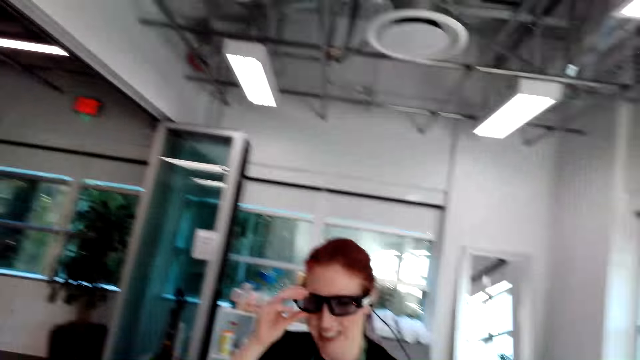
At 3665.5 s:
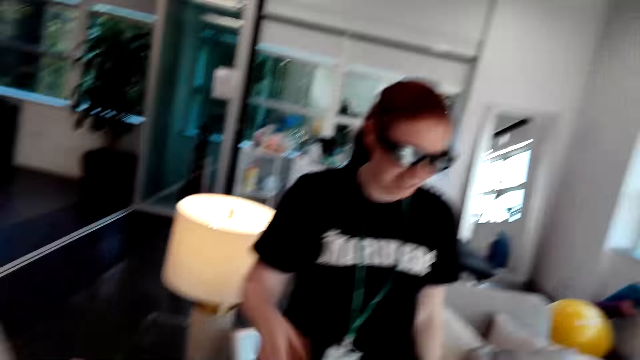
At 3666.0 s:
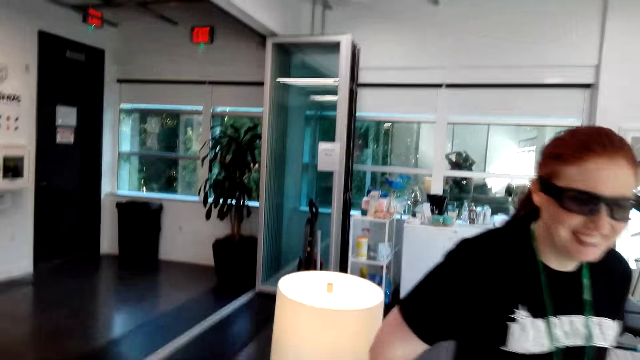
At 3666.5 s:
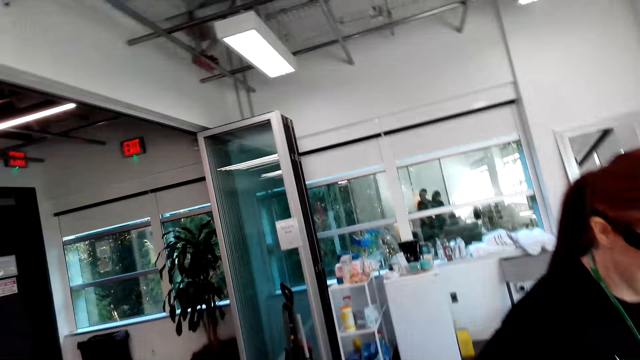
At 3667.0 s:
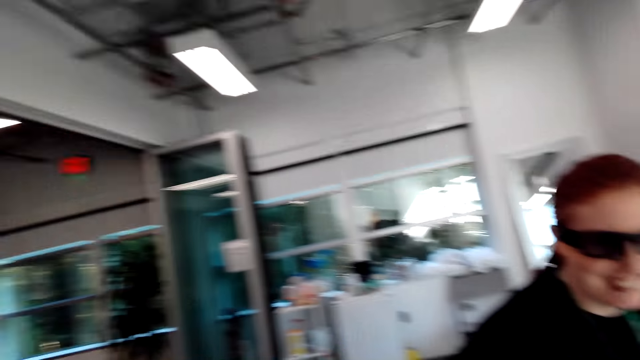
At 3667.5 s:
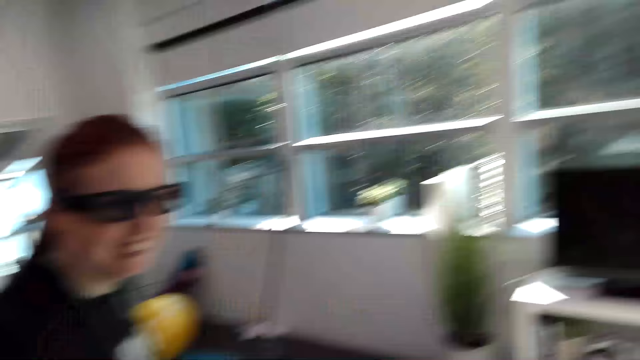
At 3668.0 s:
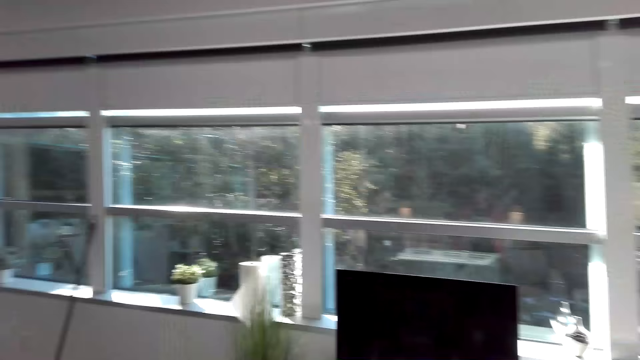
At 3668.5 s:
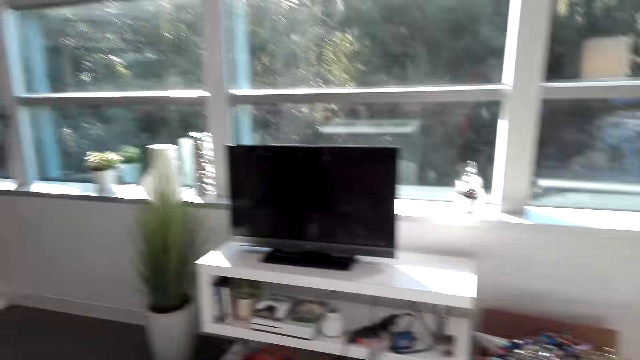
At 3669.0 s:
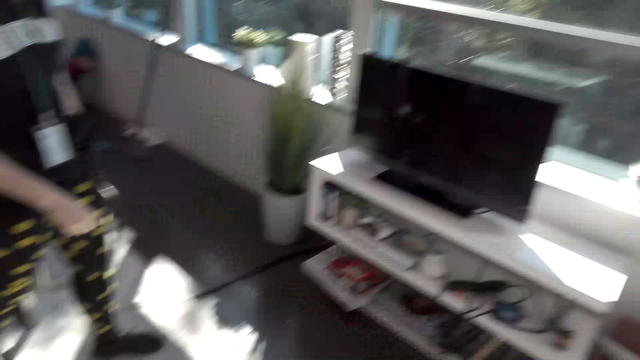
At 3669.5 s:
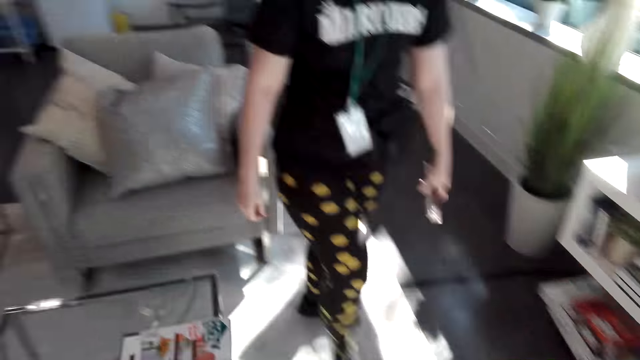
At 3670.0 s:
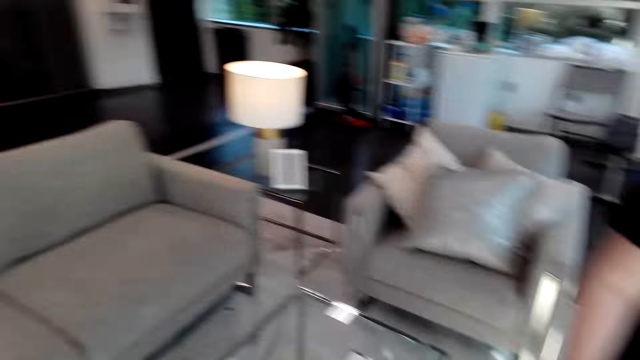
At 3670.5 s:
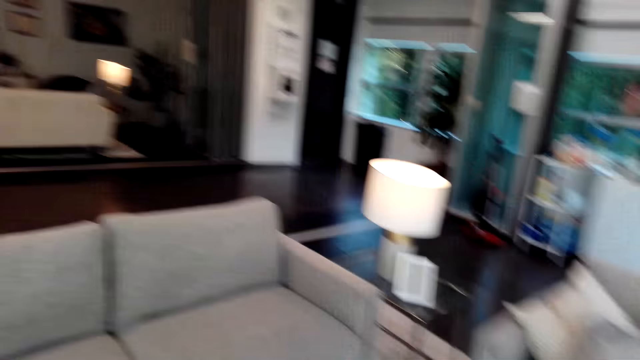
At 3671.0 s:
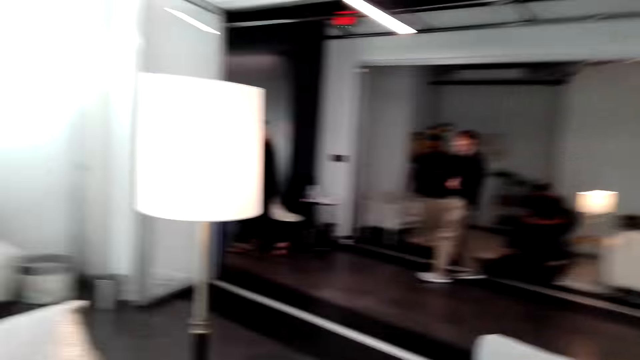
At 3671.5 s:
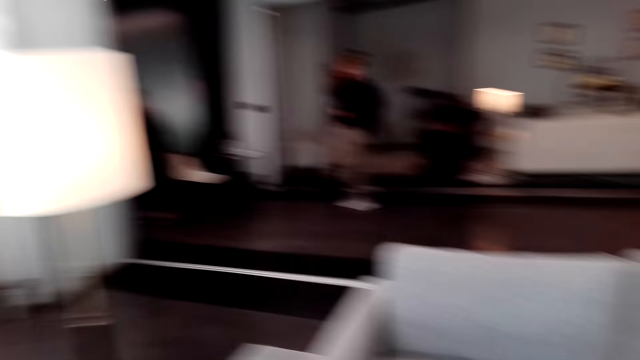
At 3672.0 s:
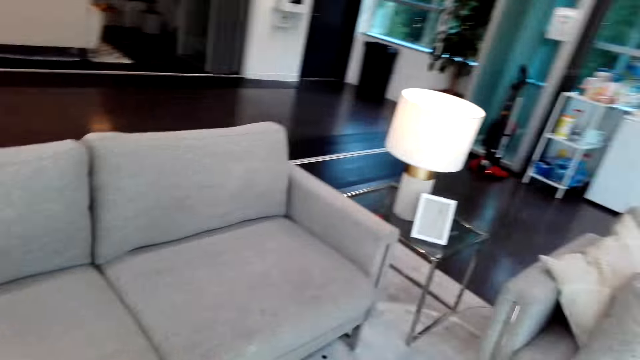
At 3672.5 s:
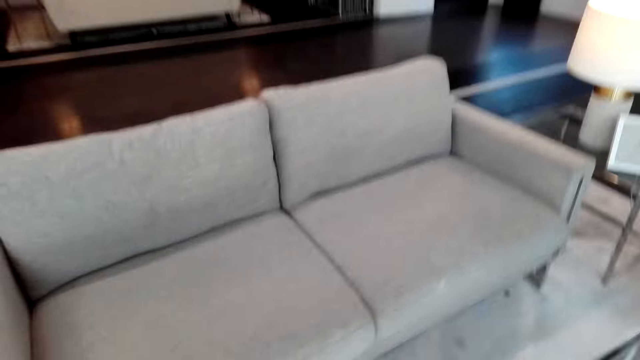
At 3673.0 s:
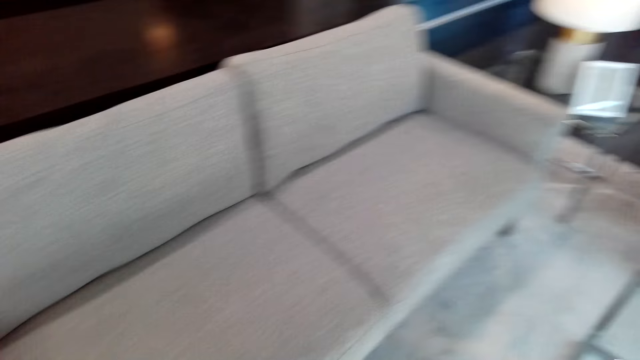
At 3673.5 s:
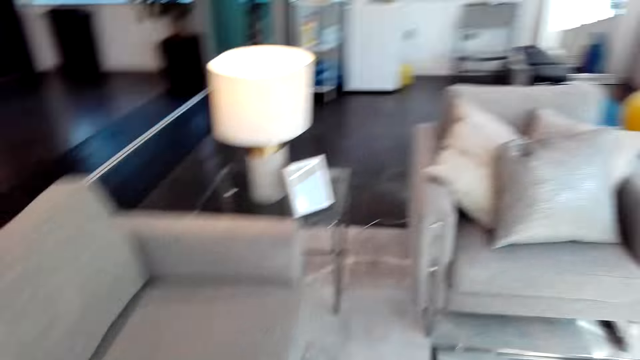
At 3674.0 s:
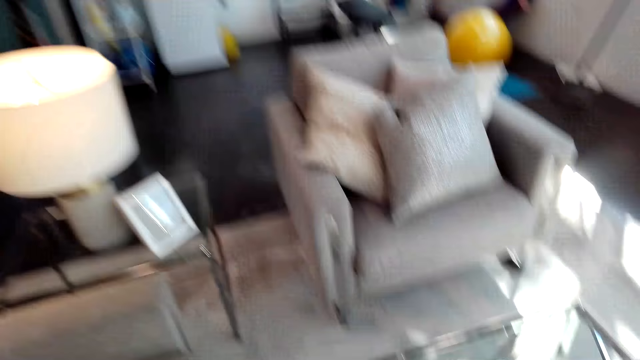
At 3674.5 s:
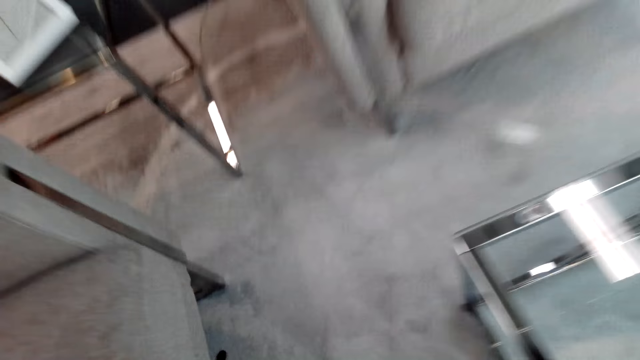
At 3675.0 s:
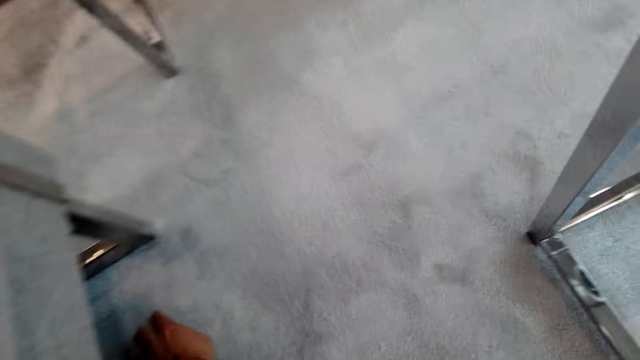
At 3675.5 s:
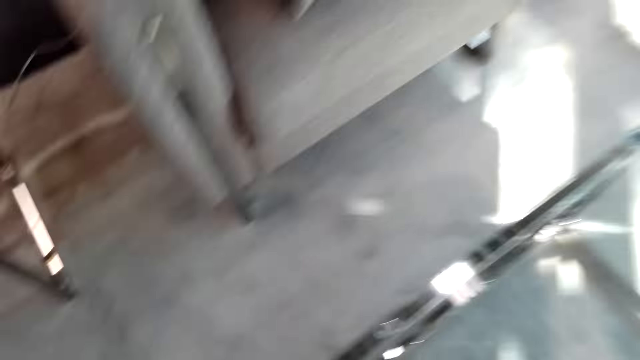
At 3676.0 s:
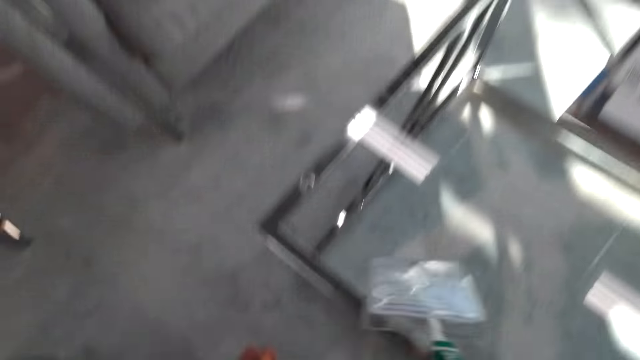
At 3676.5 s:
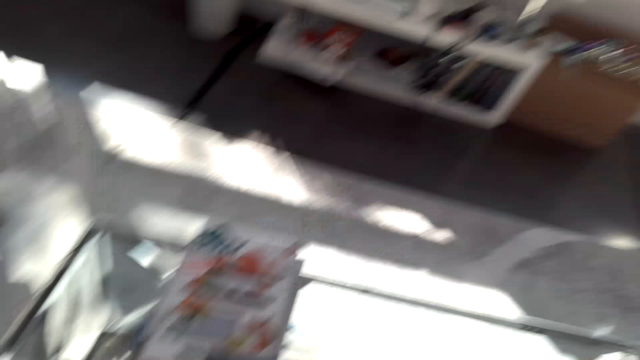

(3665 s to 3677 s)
A lady walks in the room.

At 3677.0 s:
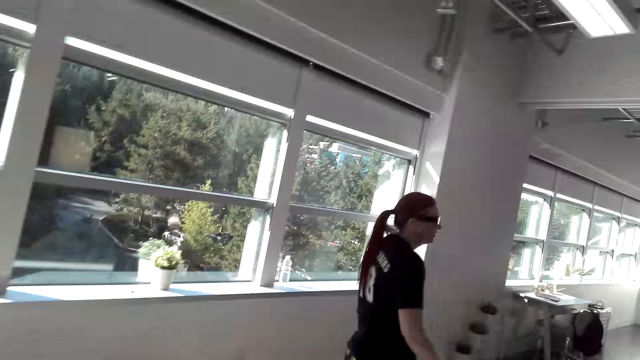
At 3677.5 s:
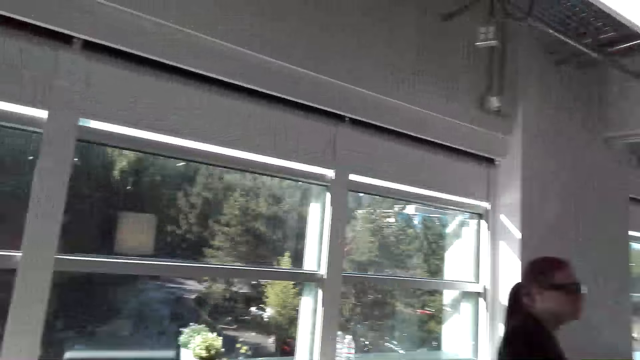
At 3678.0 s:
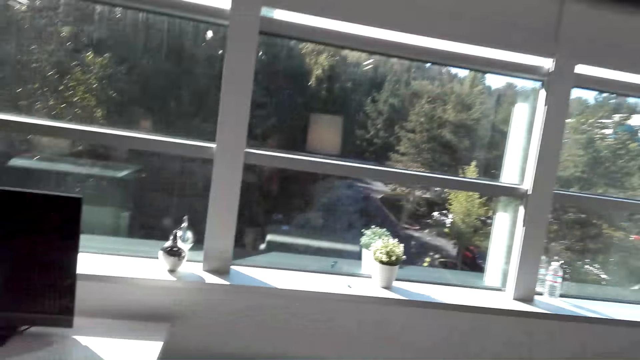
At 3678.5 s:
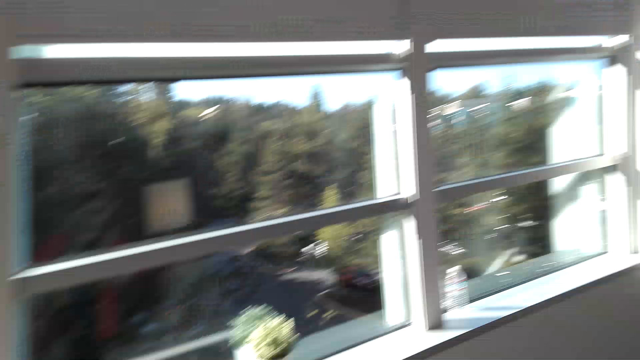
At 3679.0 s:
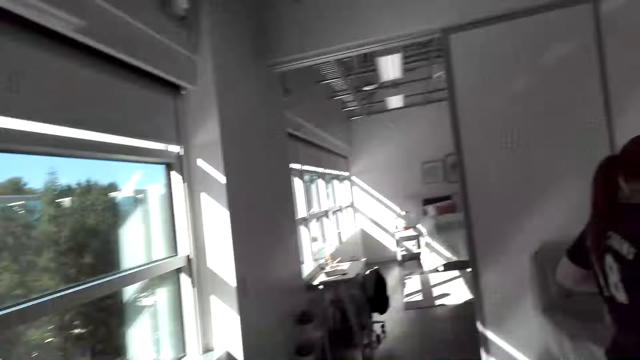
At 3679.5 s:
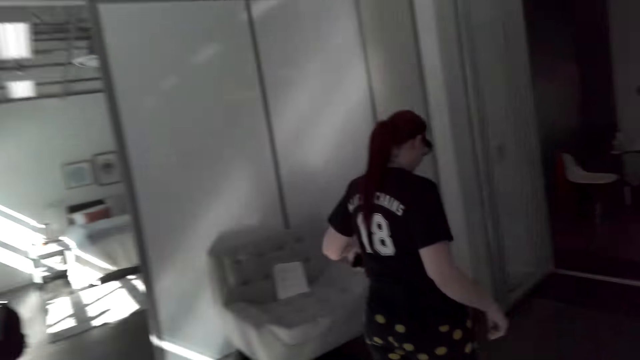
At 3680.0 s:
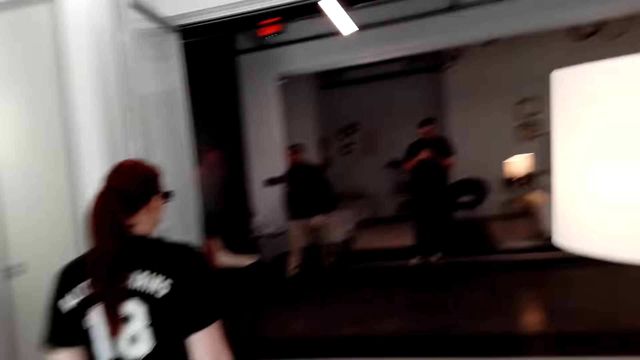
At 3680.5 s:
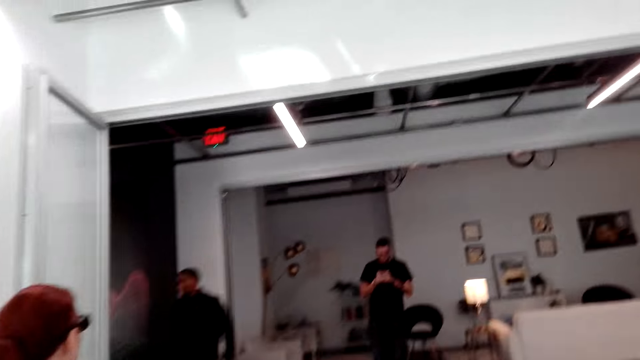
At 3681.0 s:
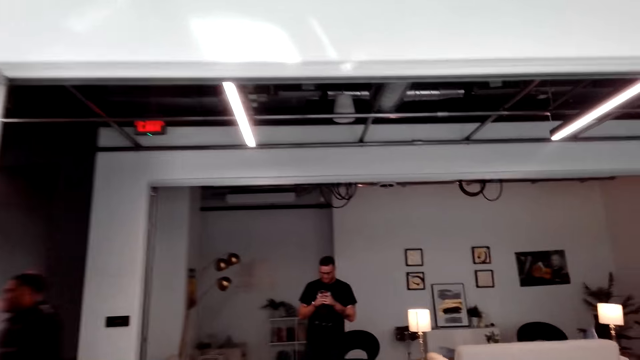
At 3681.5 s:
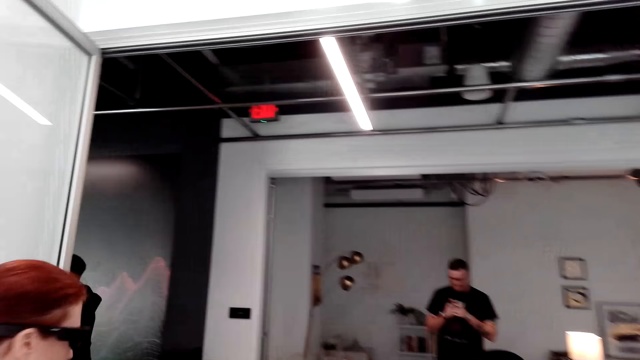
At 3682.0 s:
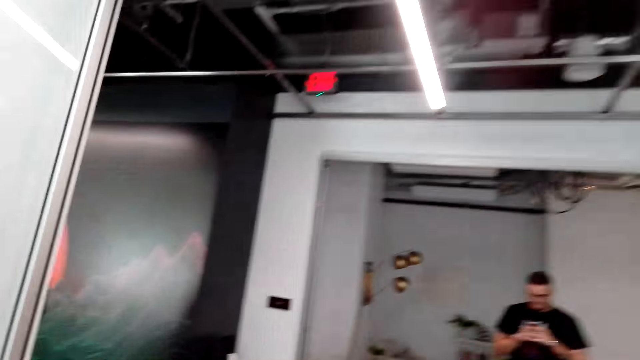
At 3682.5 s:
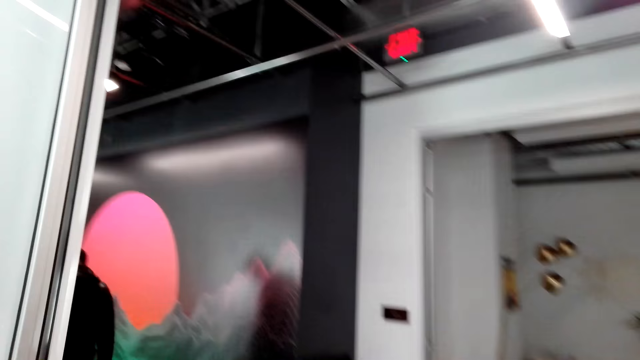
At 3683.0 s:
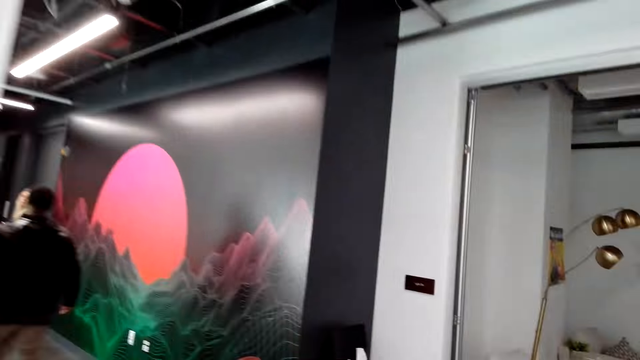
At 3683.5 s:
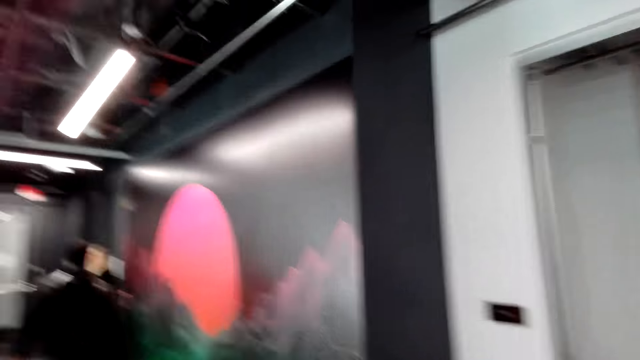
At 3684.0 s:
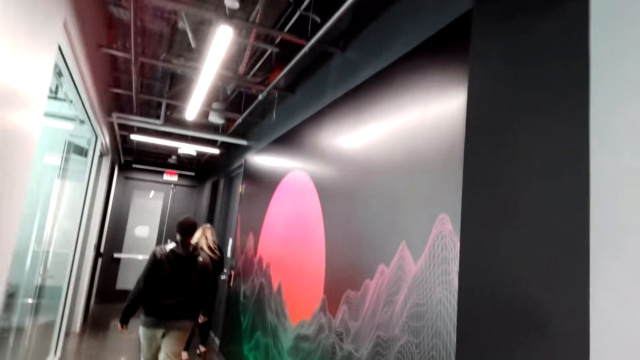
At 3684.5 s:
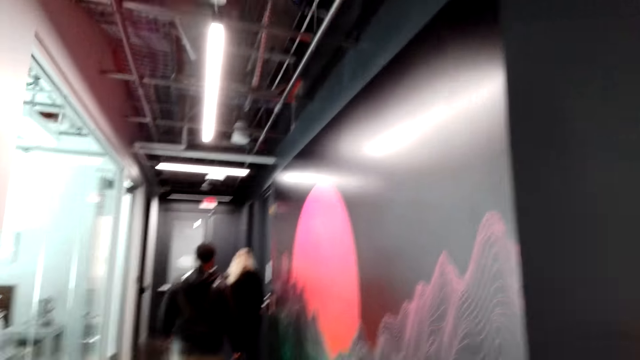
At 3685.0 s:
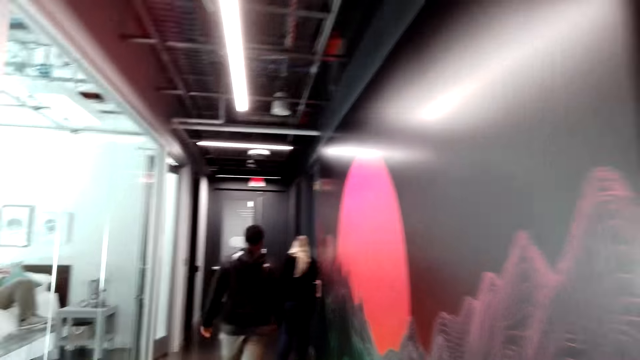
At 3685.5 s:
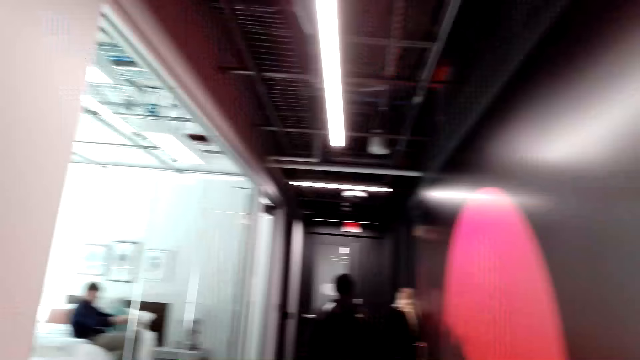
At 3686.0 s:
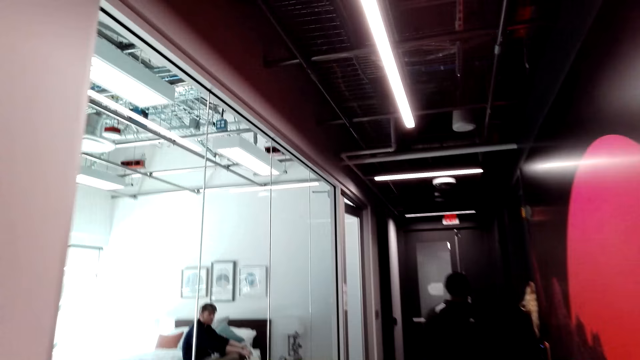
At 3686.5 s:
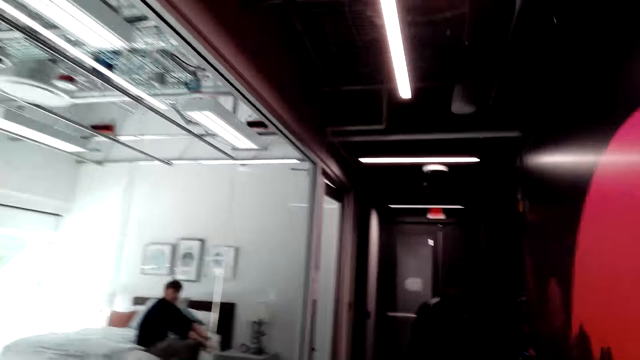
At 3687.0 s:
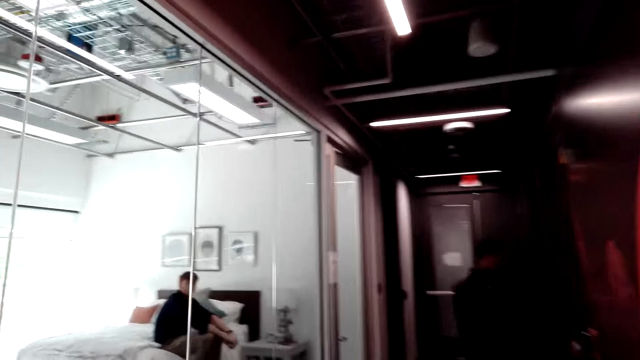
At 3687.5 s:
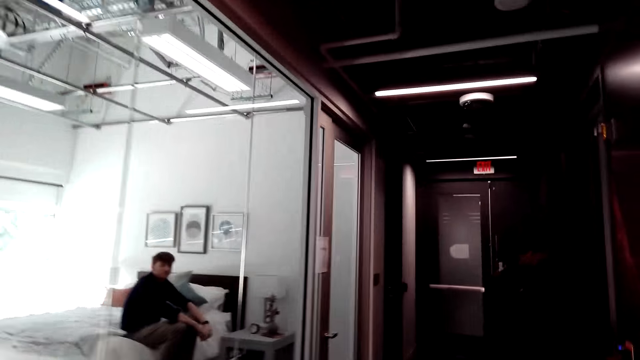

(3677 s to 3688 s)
The camera wearer walks in the room. A man and another man stand in the restaurant. A third man and a lady walk in the restaurant.
